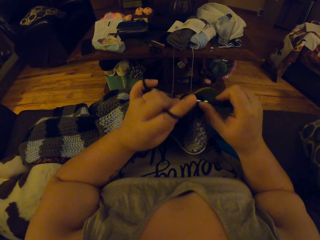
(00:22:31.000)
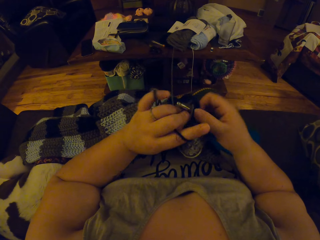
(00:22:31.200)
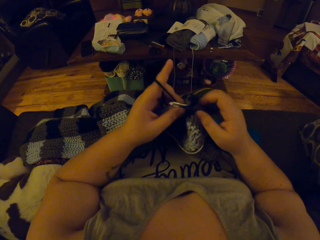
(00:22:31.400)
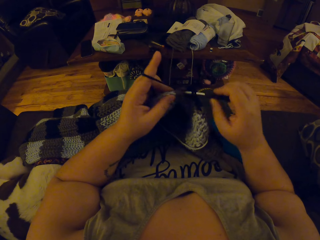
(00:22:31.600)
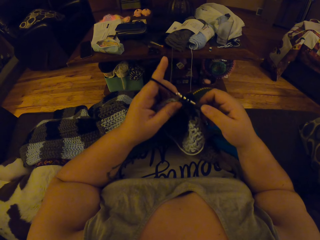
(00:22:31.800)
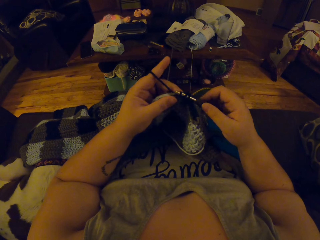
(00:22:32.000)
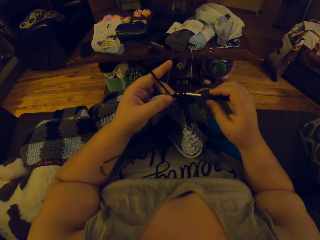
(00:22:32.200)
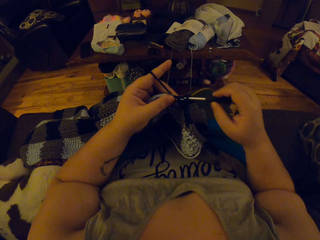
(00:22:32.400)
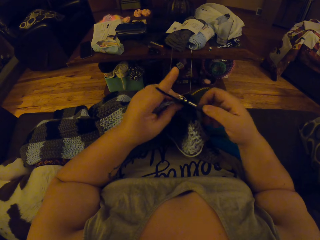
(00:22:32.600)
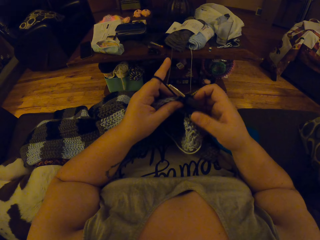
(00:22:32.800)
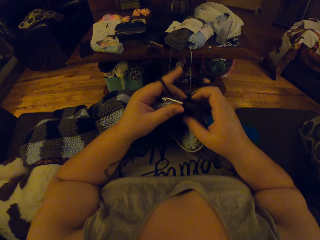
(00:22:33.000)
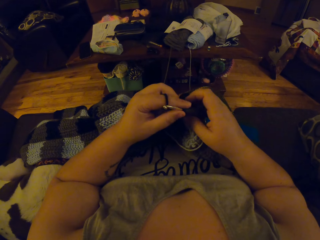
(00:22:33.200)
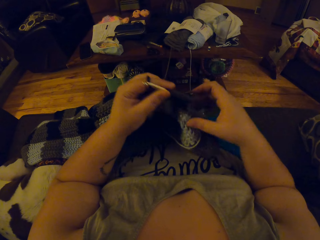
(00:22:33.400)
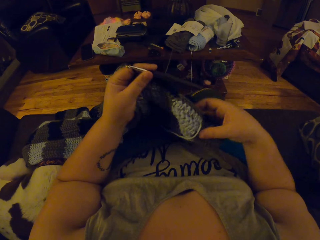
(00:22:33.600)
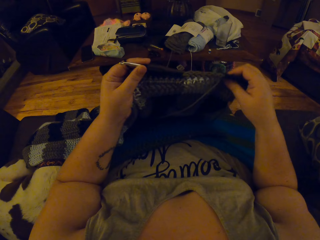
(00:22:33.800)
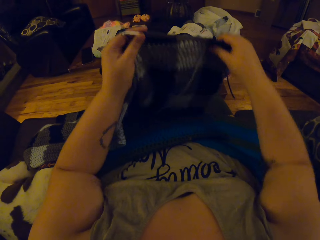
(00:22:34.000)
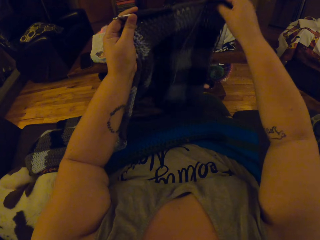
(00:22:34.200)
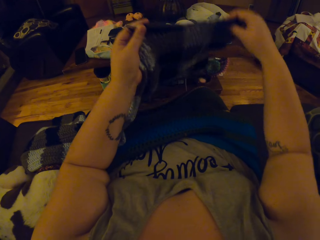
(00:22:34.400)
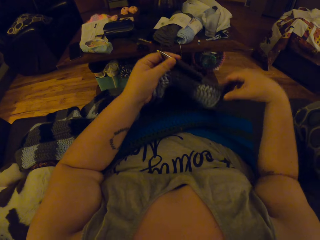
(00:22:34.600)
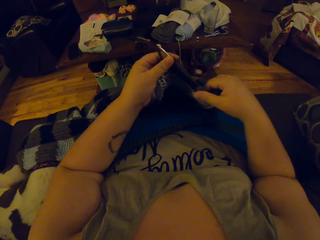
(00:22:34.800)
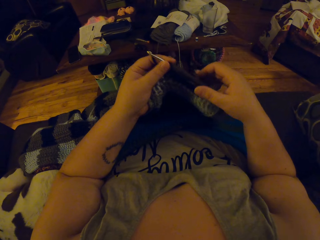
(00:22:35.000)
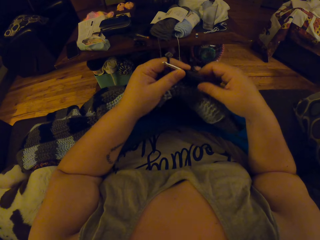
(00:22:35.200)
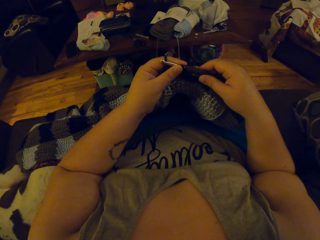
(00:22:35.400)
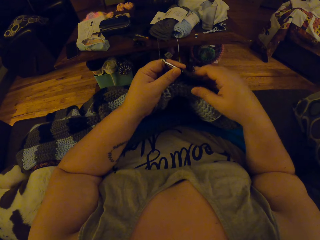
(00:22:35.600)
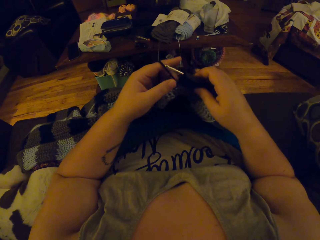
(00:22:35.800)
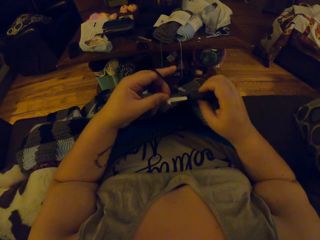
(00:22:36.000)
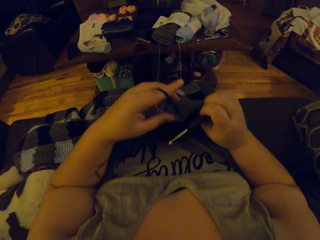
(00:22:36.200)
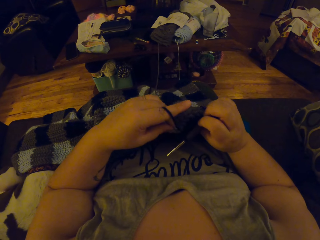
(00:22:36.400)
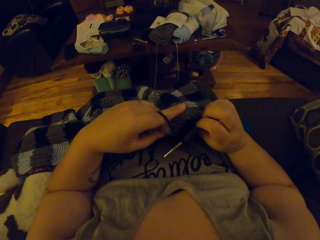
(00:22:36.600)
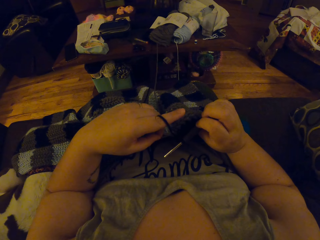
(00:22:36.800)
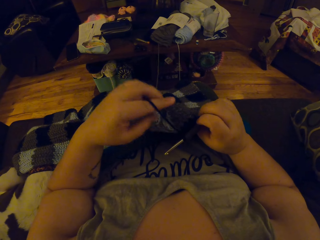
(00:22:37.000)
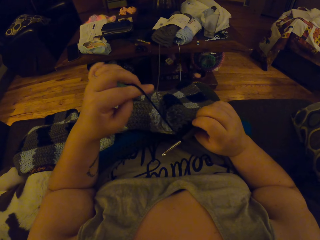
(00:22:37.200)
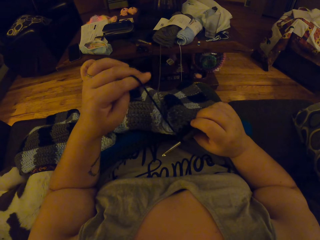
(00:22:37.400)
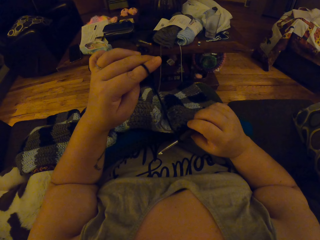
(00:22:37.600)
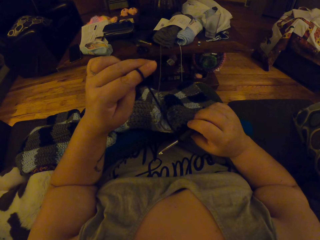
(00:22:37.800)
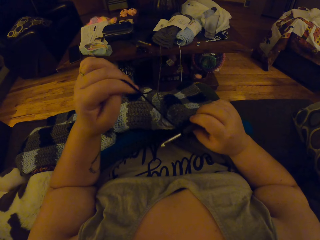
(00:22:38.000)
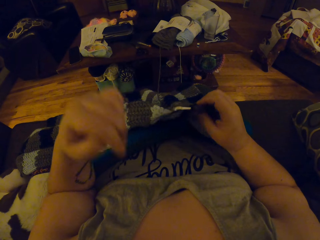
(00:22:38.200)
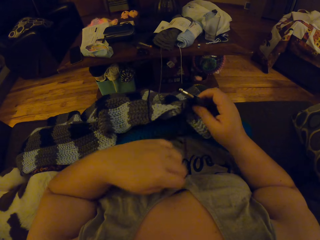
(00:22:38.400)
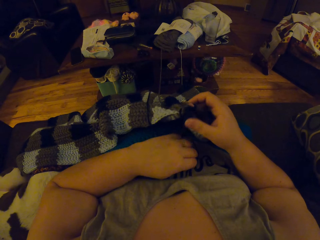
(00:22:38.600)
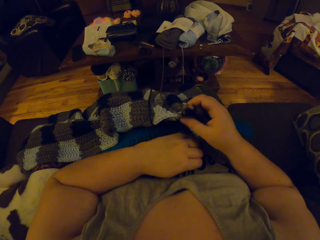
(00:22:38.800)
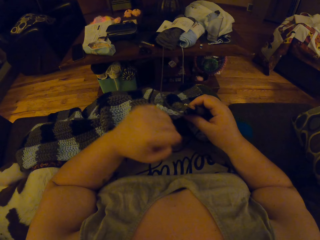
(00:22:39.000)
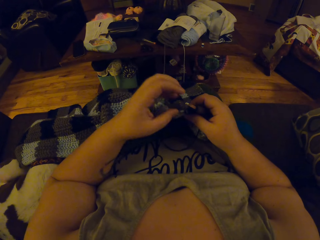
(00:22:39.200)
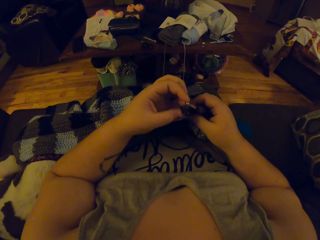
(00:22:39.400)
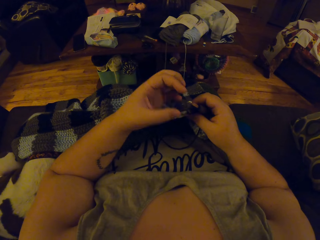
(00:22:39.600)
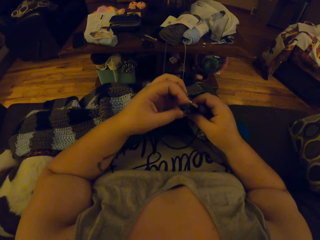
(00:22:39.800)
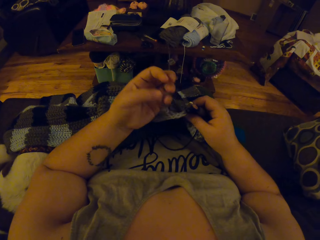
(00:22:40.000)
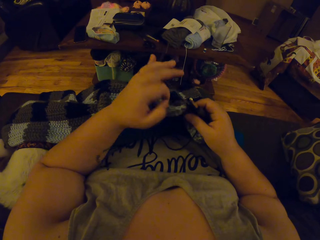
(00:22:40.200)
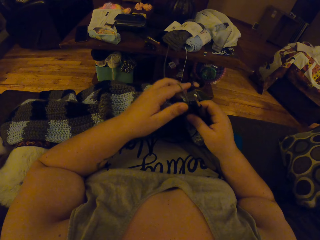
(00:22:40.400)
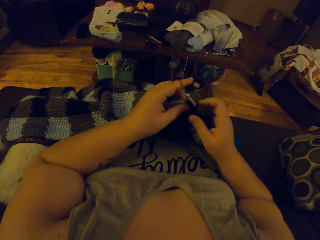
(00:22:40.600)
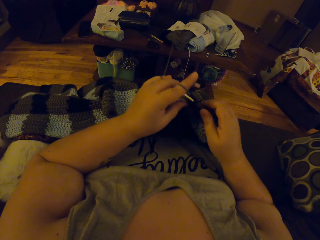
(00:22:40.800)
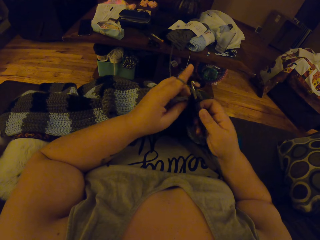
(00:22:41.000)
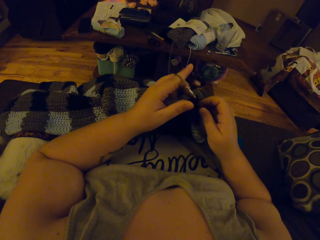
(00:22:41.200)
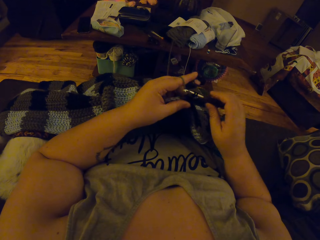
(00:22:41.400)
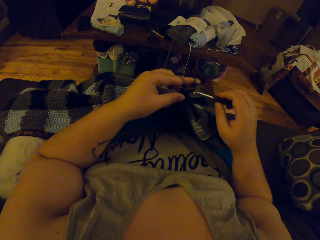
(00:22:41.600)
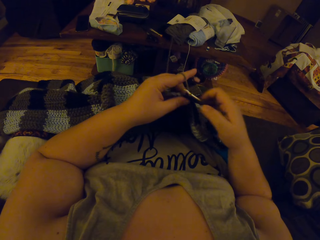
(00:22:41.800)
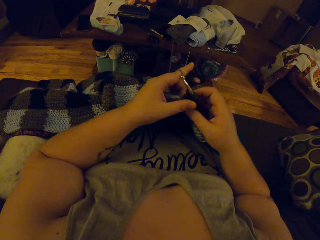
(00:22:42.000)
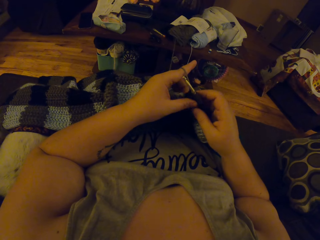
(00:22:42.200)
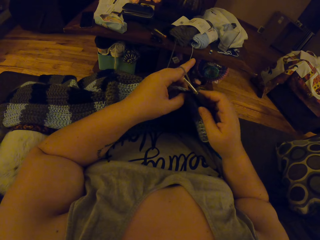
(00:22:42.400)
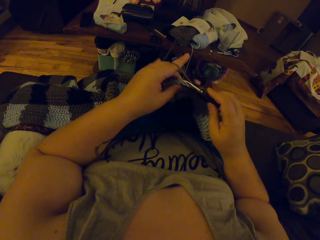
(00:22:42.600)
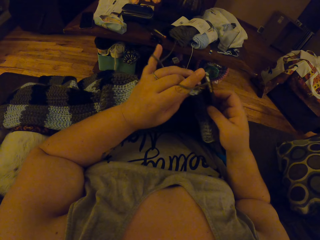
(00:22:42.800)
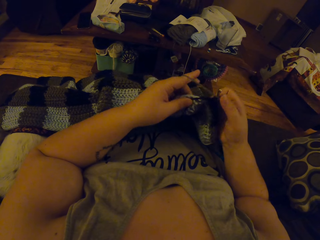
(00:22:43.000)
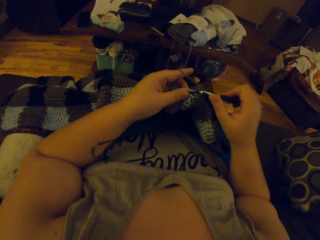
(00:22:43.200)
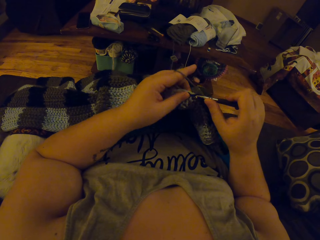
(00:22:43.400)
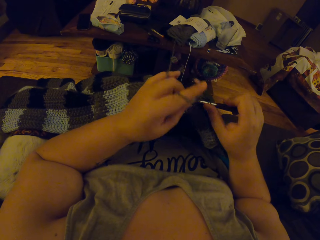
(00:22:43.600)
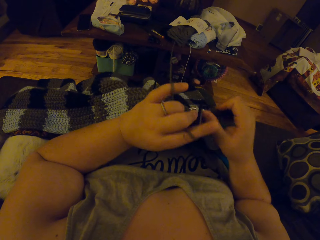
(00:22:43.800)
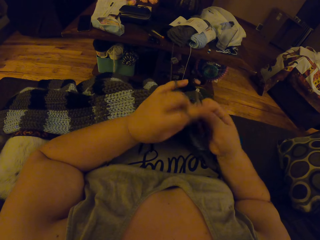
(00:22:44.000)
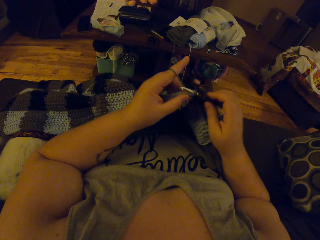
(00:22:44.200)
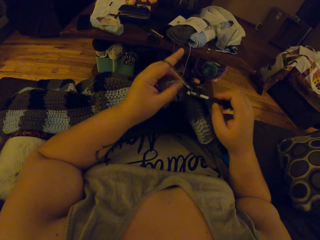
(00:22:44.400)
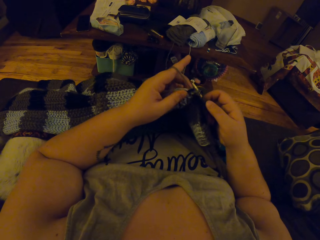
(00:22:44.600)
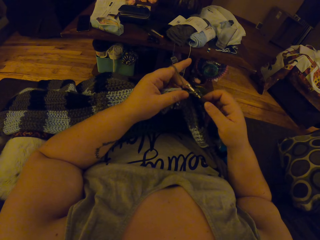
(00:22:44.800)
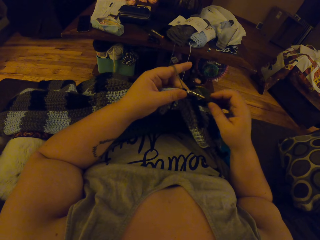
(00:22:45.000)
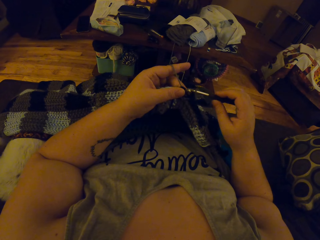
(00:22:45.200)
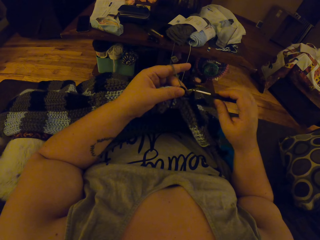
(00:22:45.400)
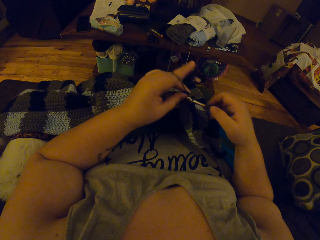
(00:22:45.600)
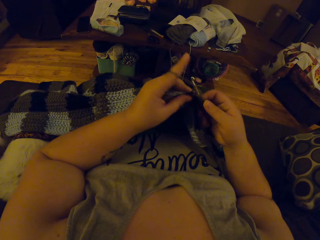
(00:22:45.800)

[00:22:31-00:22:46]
The camera wearer passes the crochet needle to her left hand. She adjusts the crocheted cloth with her hands. She pulls the black strip of wool with her left hand. She crochets with her left hand and the crochet needle in her right hand.

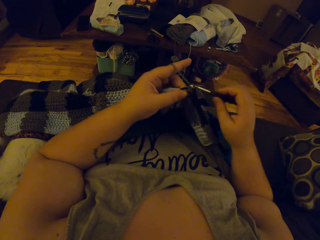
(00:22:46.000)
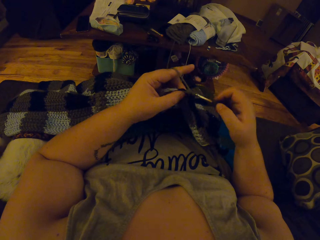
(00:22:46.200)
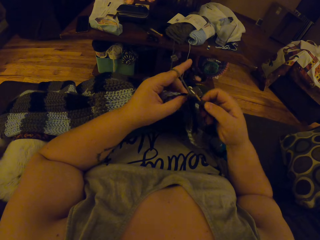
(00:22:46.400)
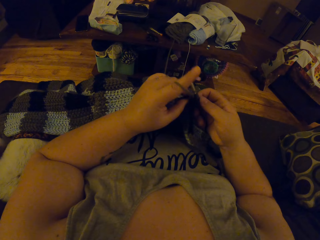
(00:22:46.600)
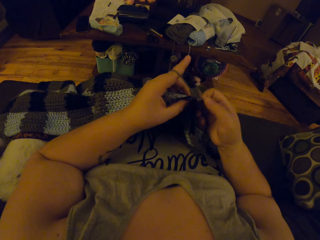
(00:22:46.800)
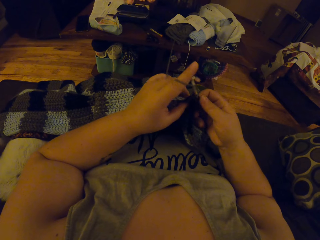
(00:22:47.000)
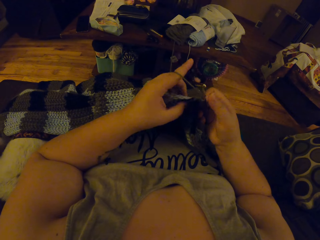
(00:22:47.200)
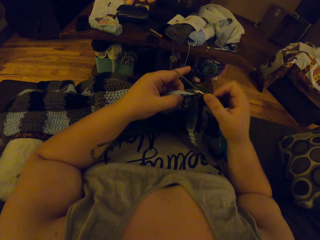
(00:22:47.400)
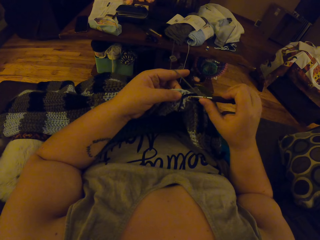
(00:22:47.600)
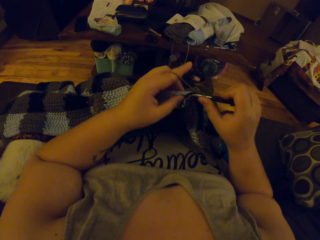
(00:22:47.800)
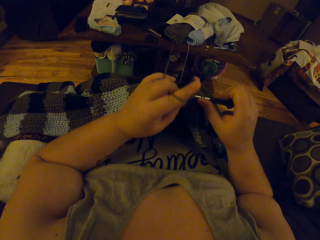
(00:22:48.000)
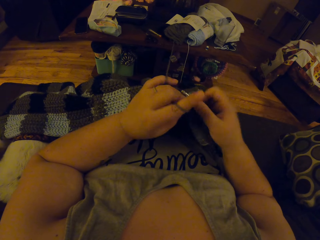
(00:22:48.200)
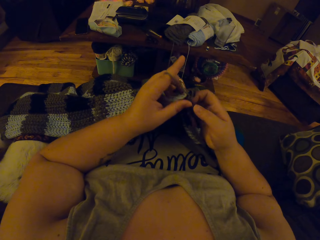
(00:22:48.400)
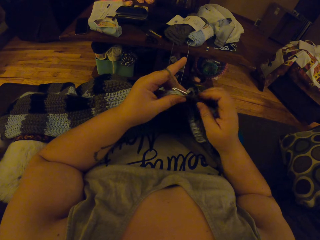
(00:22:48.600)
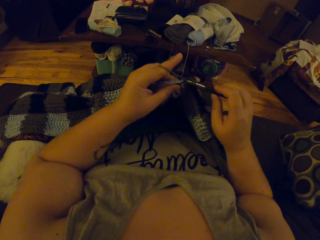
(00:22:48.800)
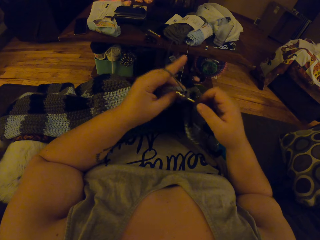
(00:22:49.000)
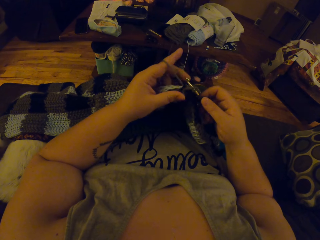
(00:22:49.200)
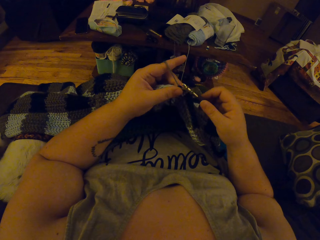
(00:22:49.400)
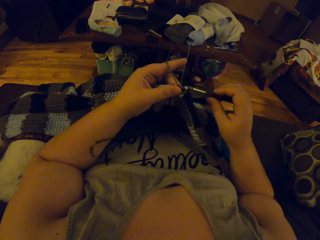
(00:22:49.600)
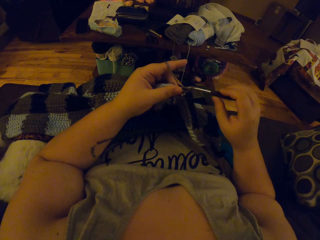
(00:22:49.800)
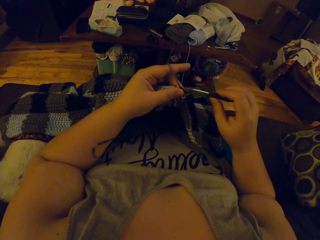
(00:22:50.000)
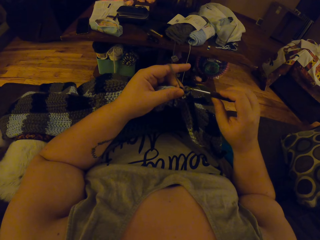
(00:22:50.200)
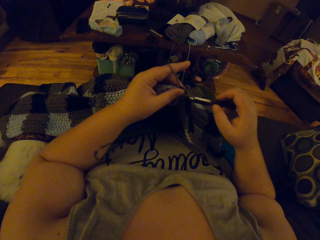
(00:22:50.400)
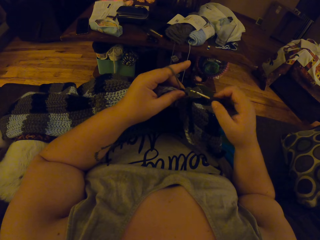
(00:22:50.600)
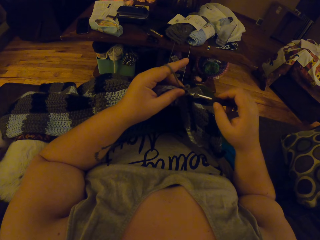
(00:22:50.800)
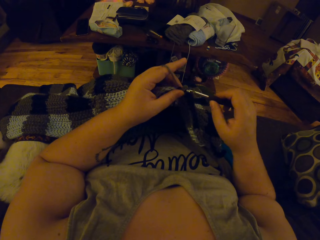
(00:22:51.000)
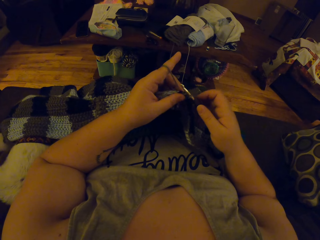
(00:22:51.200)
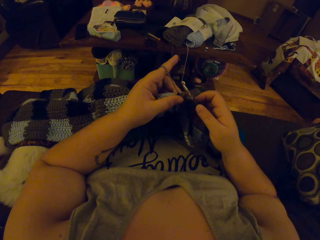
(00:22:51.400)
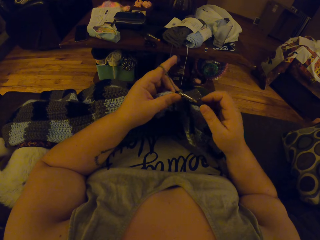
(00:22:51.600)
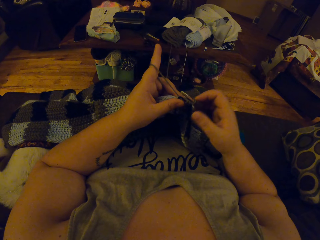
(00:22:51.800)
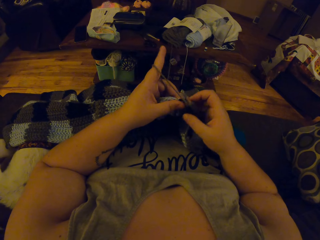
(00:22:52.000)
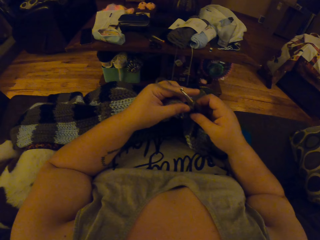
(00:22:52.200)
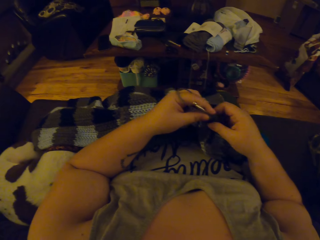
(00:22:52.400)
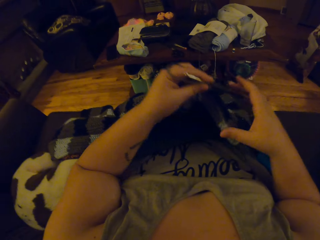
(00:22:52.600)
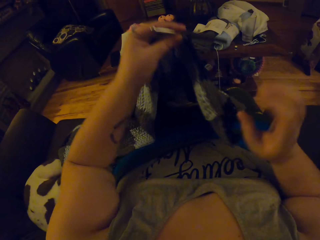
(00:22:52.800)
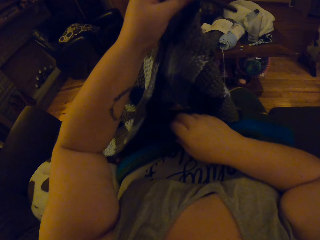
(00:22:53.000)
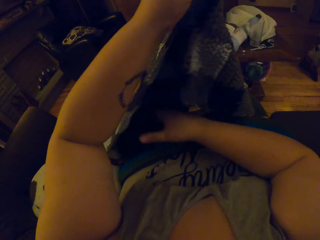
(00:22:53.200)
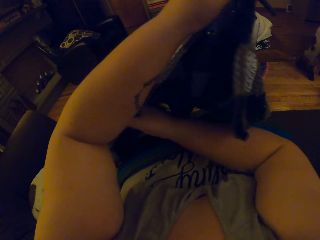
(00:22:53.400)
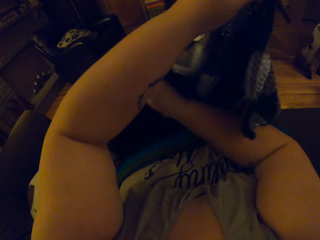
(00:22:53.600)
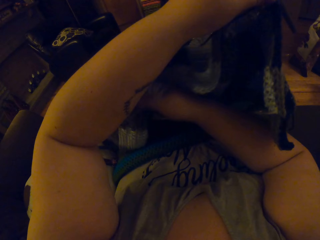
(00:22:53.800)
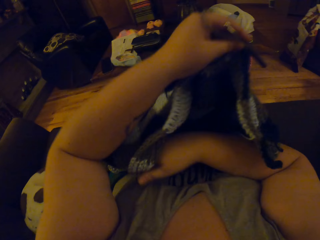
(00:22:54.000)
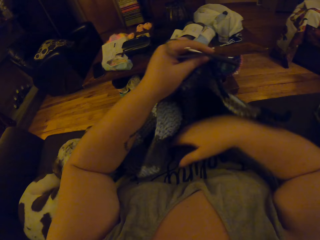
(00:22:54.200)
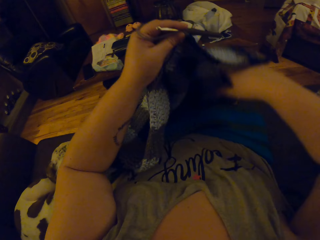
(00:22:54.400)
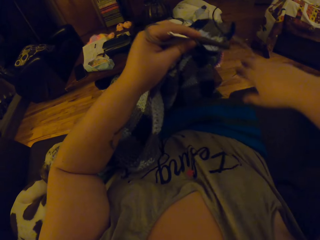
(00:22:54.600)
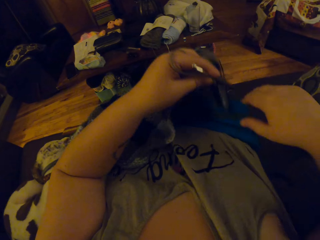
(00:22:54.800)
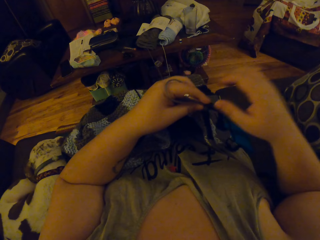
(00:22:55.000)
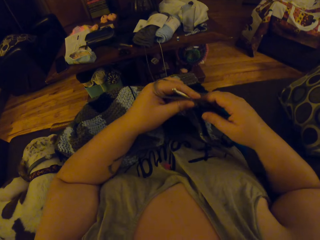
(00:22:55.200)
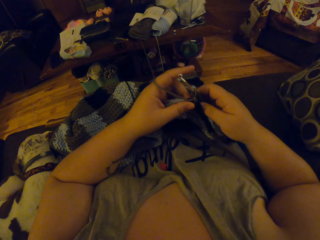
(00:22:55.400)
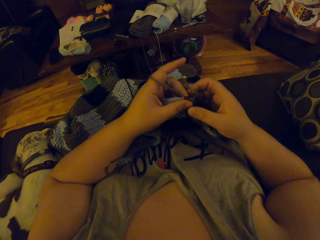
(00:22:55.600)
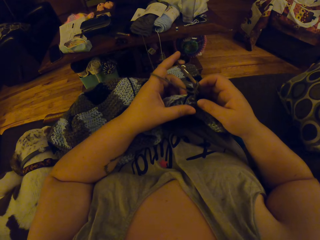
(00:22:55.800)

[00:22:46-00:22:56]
The camera wearer adjusts the crochet on her lap with both hands.
